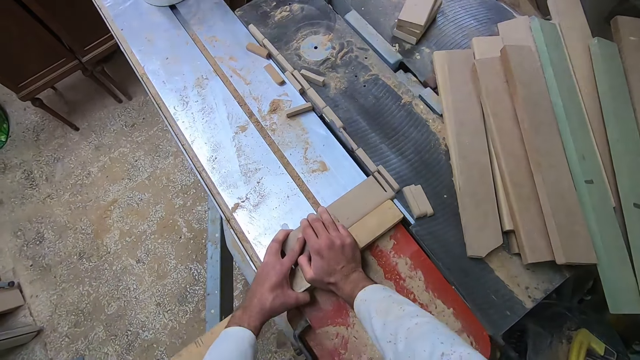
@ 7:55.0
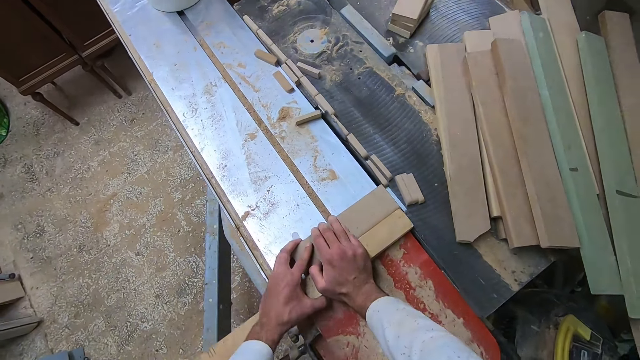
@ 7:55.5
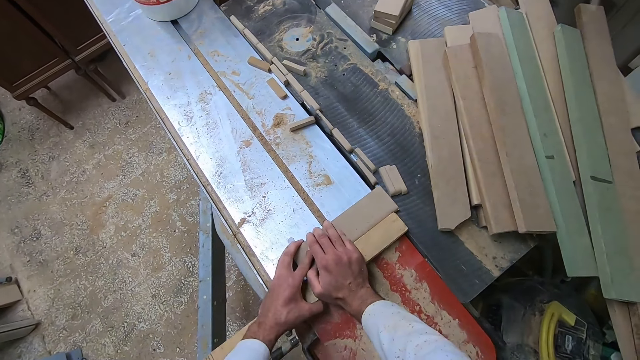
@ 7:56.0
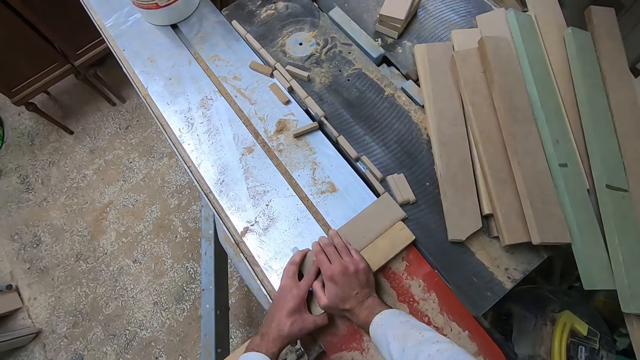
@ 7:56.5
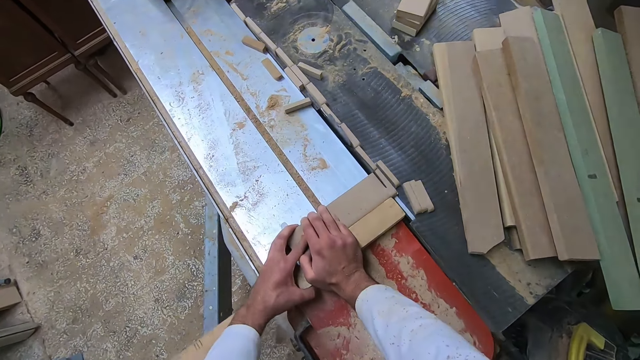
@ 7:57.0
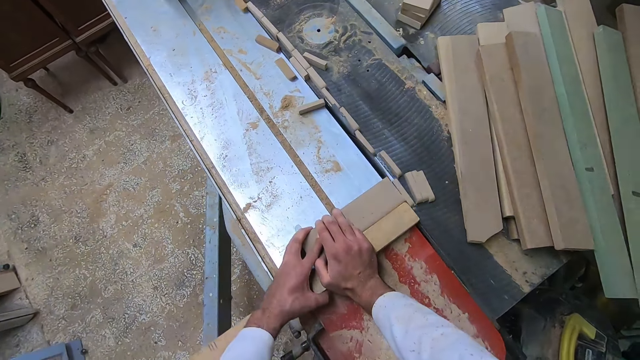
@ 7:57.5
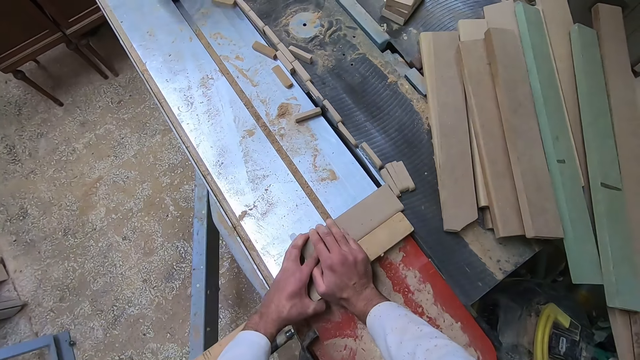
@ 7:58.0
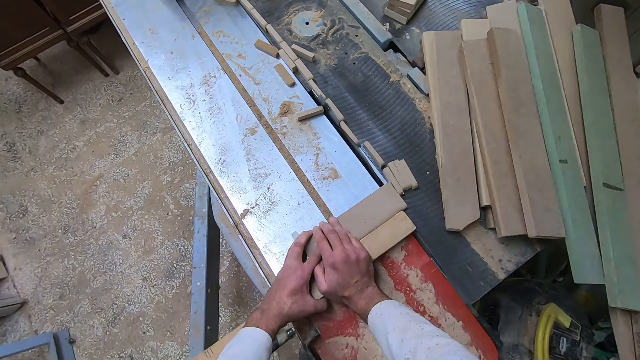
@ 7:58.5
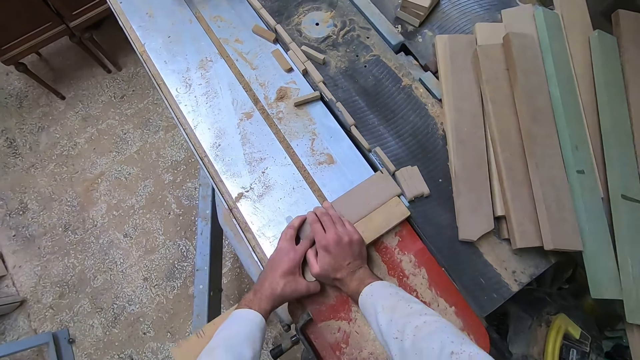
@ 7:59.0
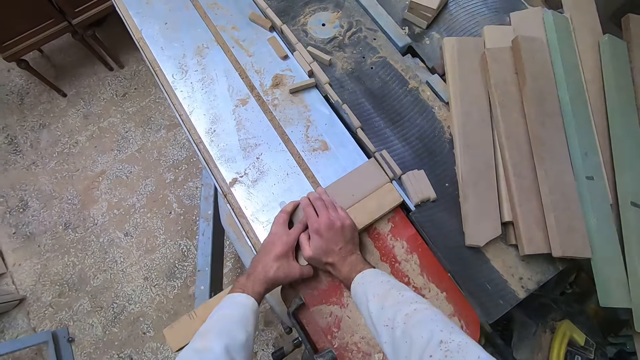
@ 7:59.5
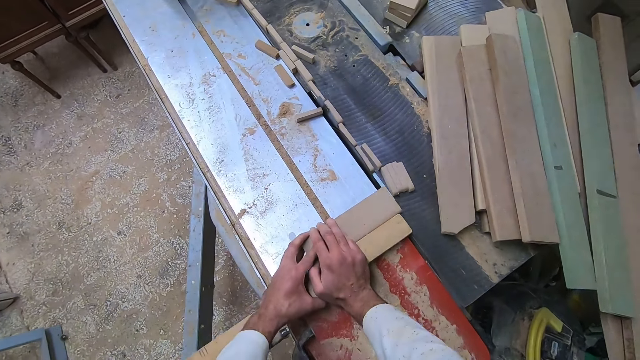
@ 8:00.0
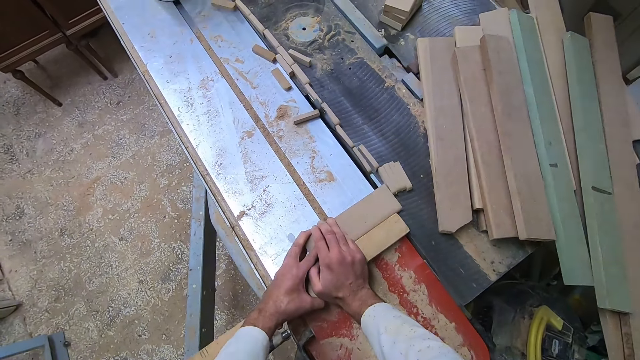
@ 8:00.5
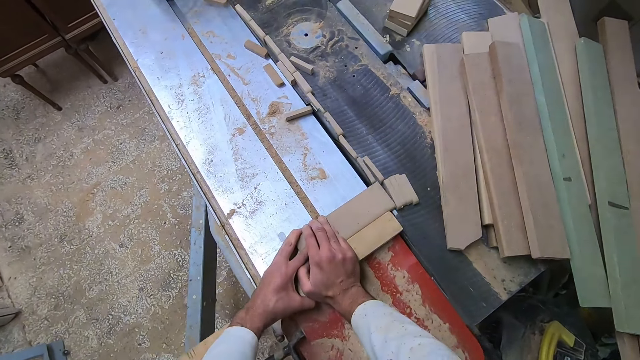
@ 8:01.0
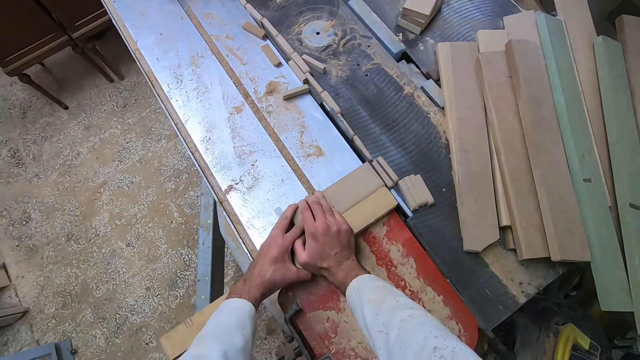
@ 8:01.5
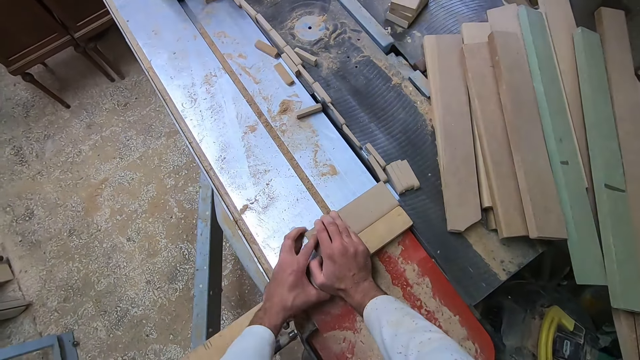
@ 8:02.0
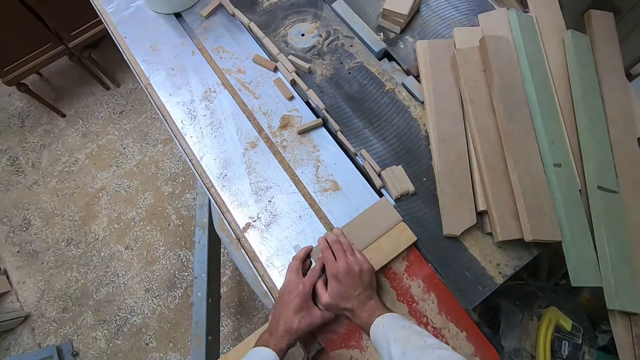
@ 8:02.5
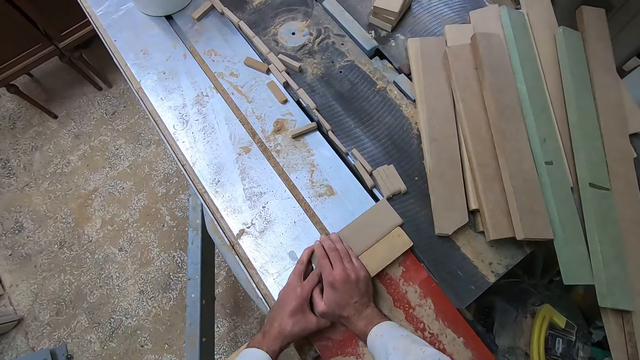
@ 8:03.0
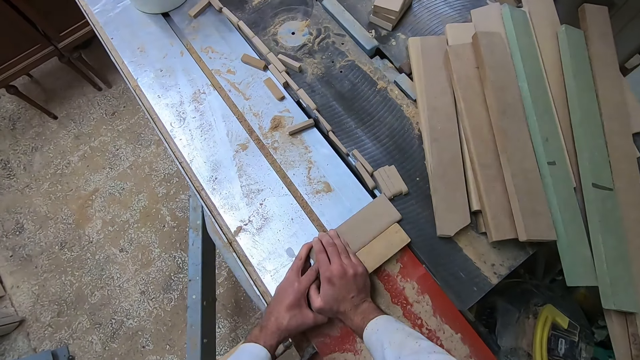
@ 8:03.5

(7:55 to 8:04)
The camera wearer cuts a piece of the wood with the saw. They adjust the wood on the slider. They cut a piece of the wood with the saw. They adjust the wood on the slider. They cut a piece of the wood with the saw. They adjust the wood on the slider. They cut a piece of the wood with the saw. They adjust the wood on the slider.

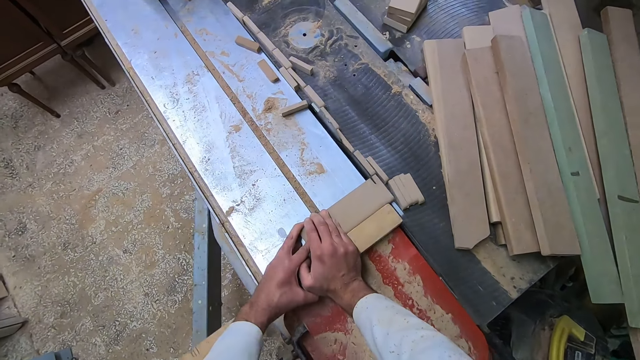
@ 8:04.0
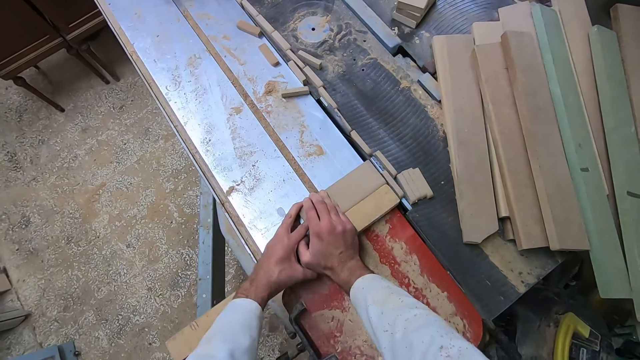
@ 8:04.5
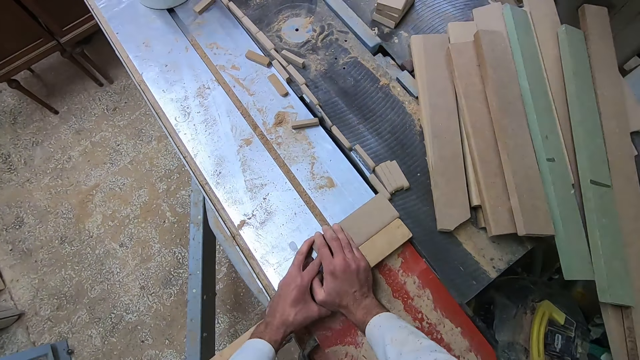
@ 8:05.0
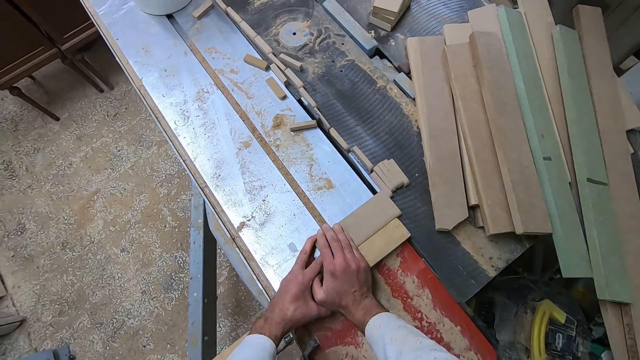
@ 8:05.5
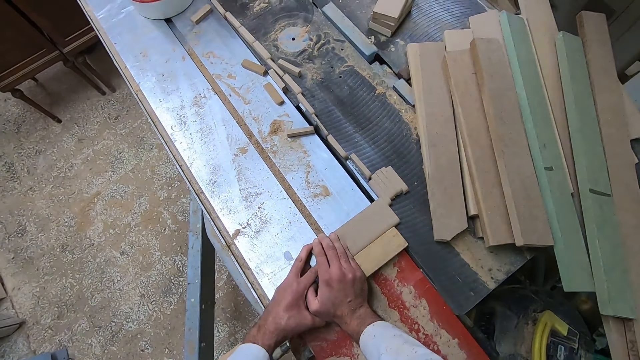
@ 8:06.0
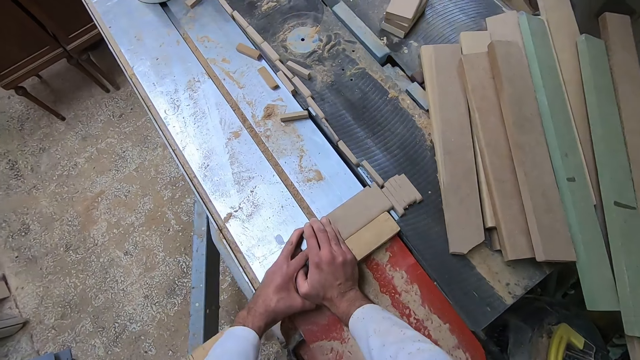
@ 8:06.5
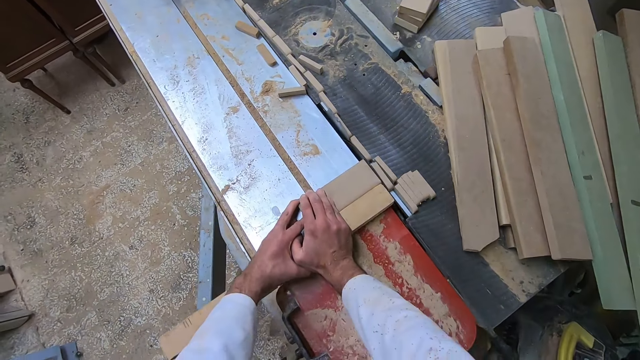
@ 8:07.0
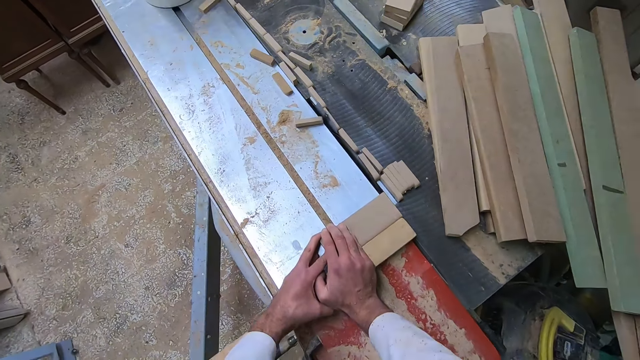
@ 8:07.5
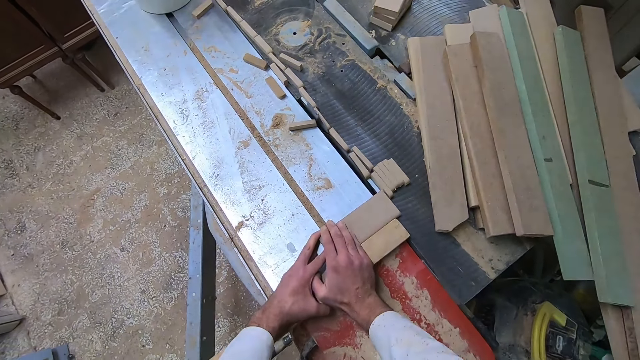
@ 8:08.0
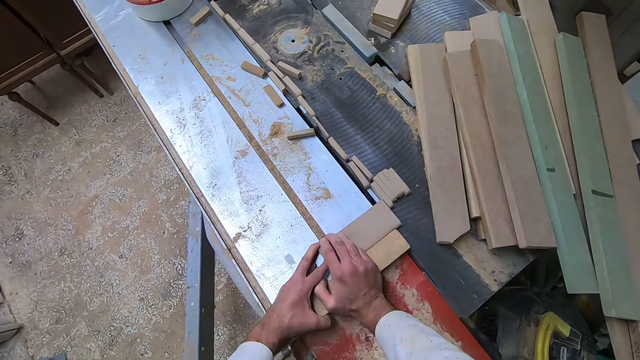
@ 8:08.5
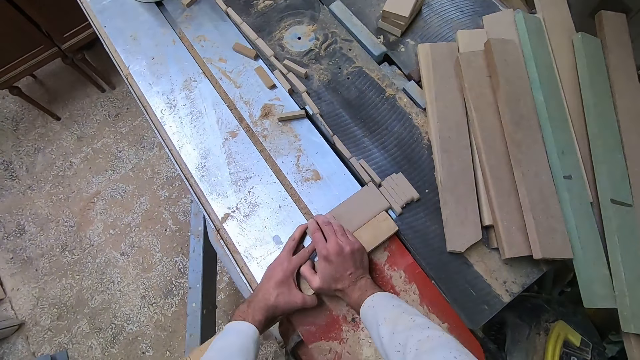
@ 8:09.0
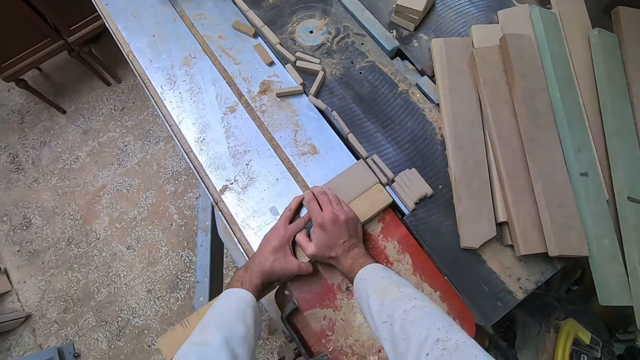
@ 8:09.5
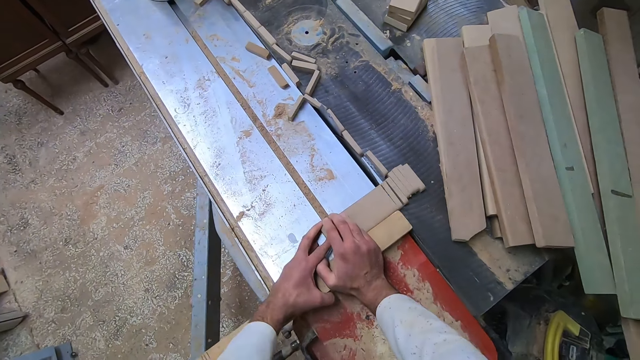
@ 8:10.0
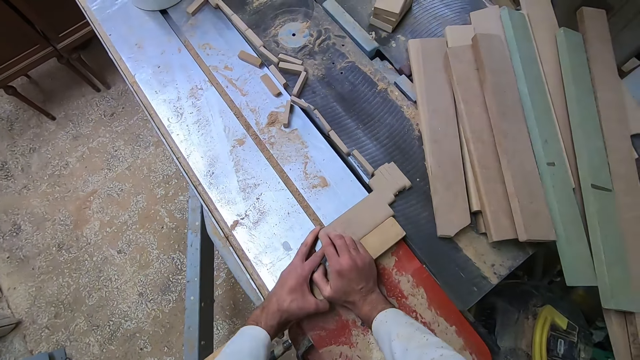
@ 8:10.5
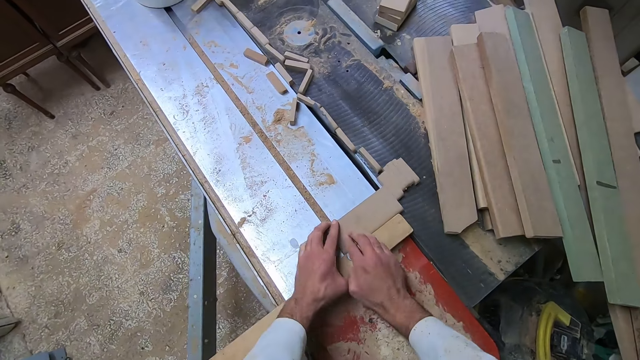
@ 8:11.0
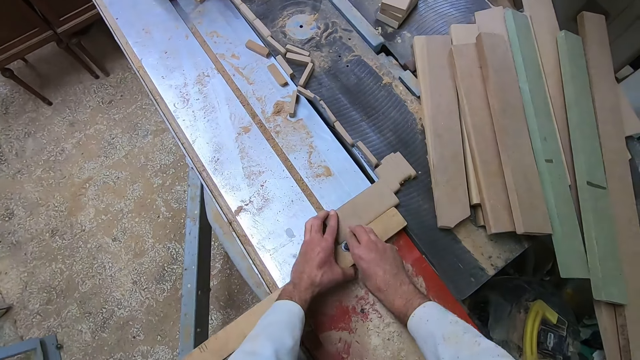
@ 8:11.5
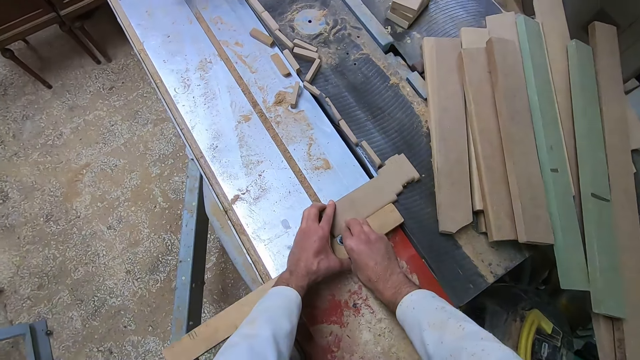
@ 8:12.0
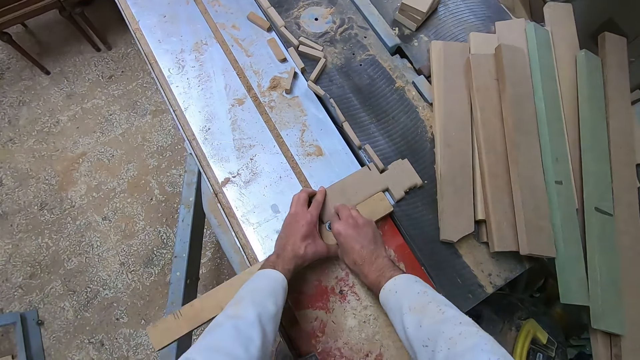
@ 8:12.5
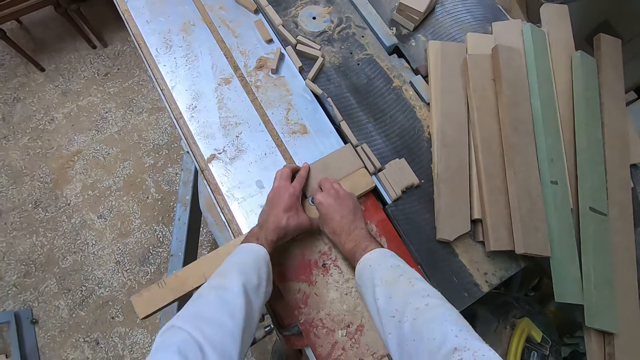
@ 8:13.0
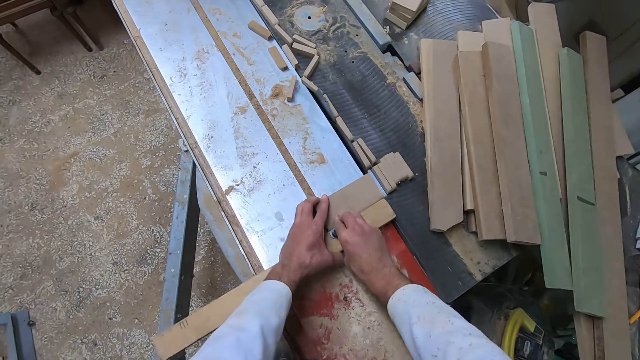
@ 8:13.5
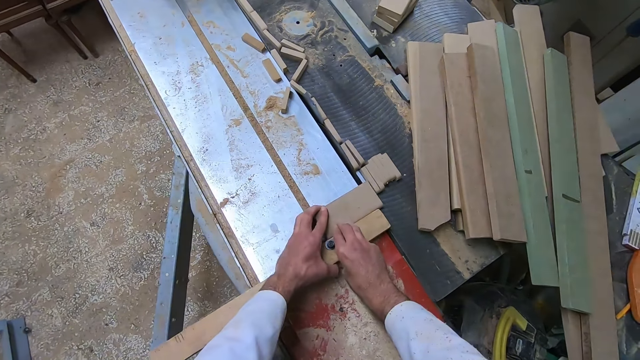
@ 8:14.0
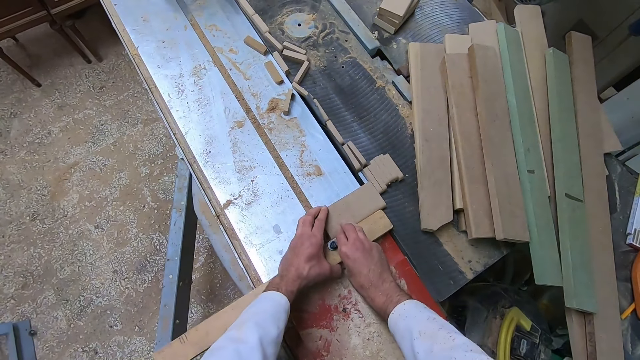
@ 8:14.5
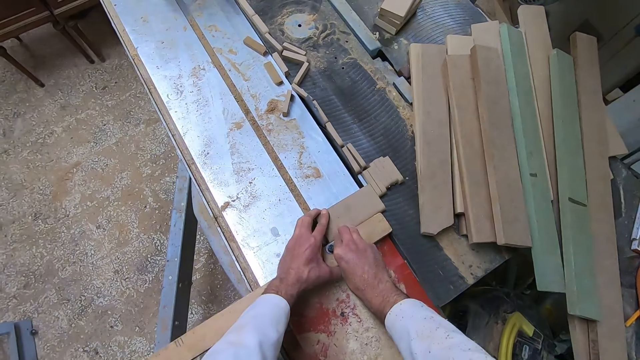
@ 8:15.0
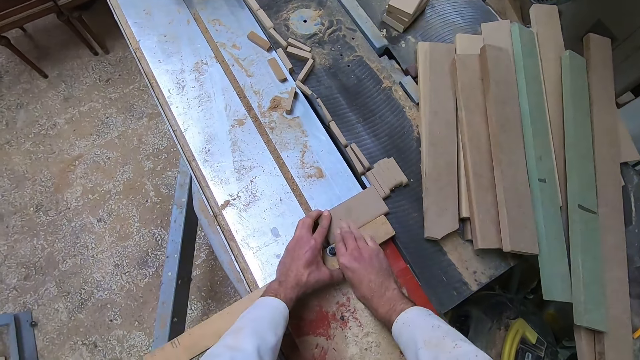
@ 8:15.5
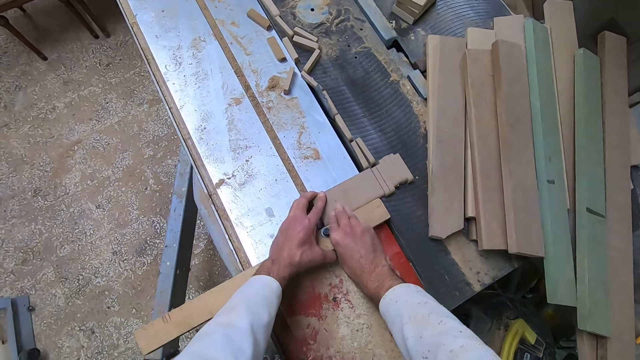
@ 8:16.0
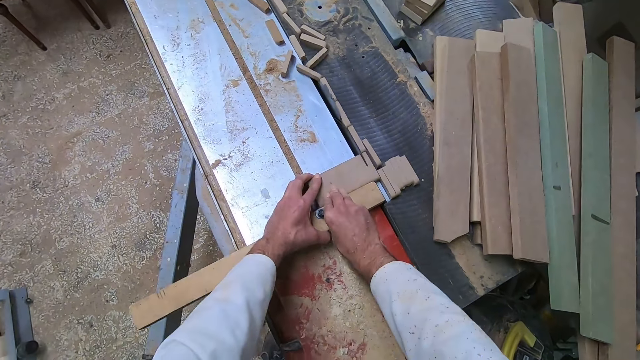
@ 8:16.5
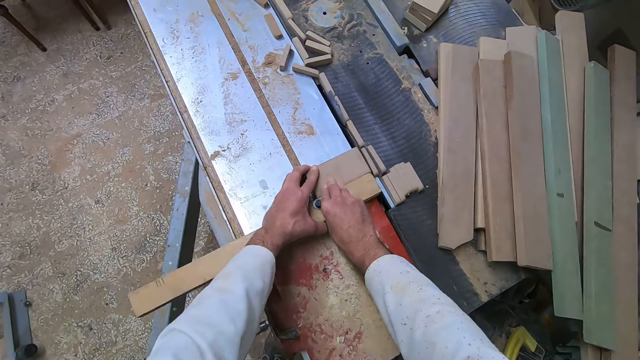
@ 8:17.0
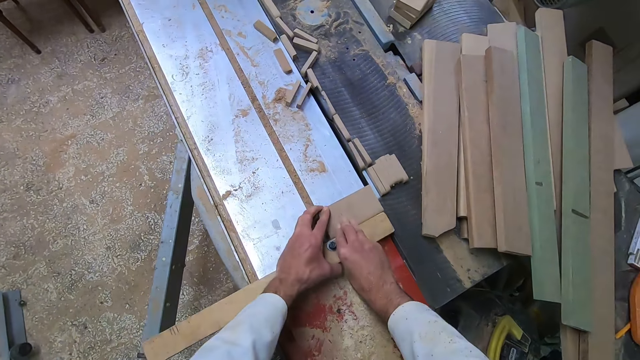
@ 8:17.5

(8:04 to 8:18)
The camera wearer cuts a piece of the wood with the saw. They adjust the wood on the slider. They cut a piece of the wood with the saw. They adjust the wood on the slider. They cut a piece of the wood with the saw. They adjust the wood on the slider. They cut a piece of the wood with the saw. They adjust the wood on the slider. They cut a piece of the wood with the saw.
